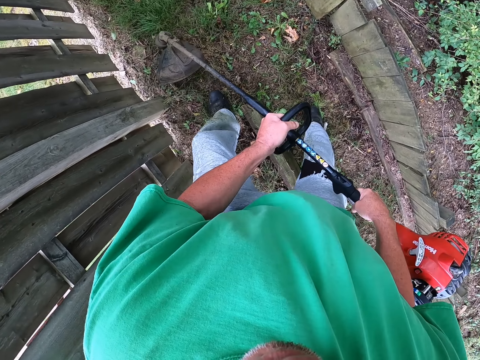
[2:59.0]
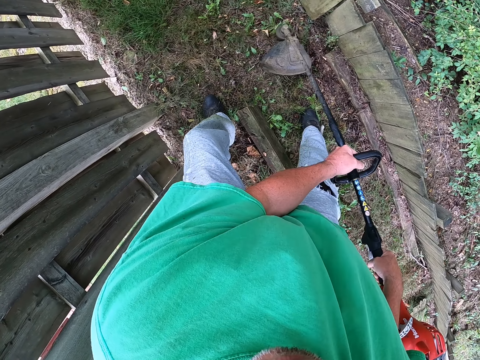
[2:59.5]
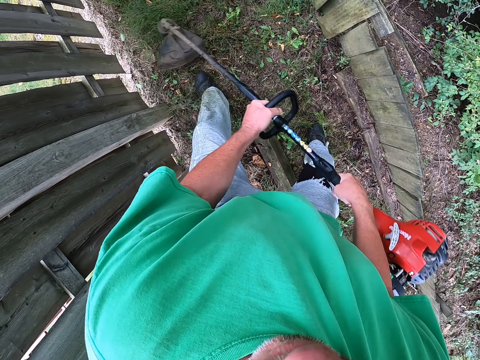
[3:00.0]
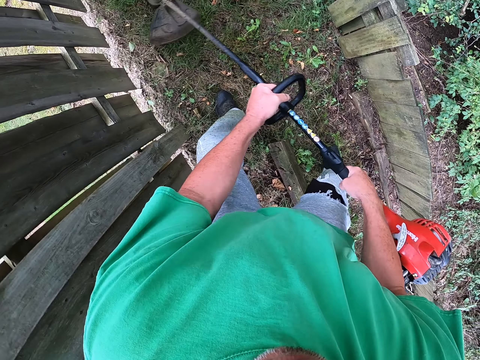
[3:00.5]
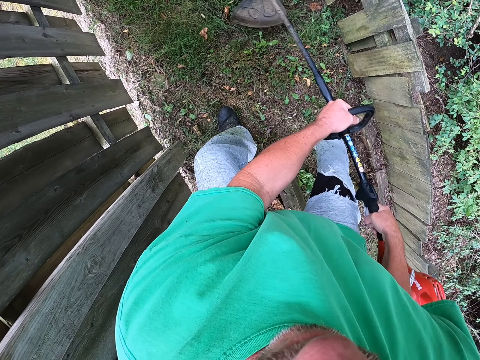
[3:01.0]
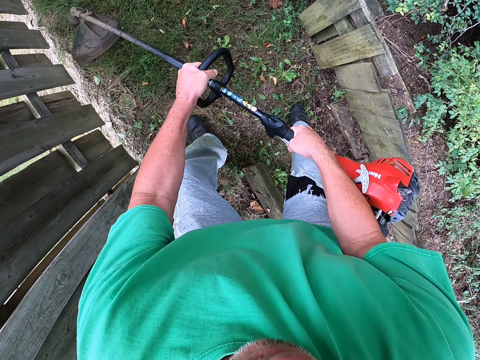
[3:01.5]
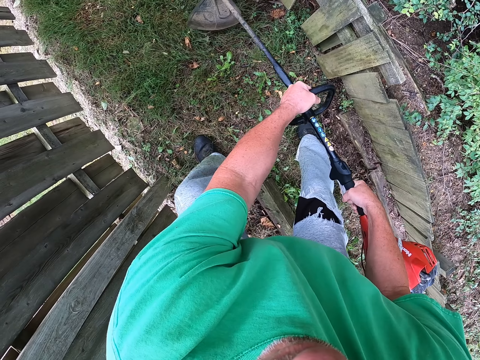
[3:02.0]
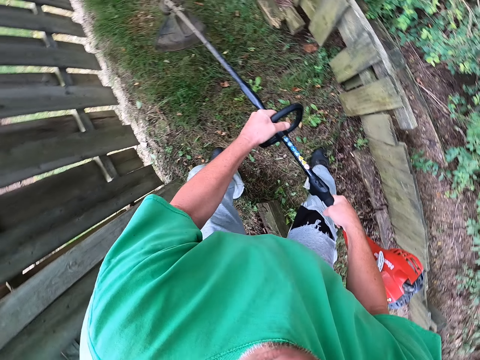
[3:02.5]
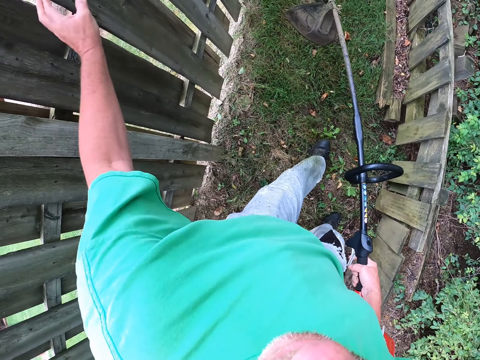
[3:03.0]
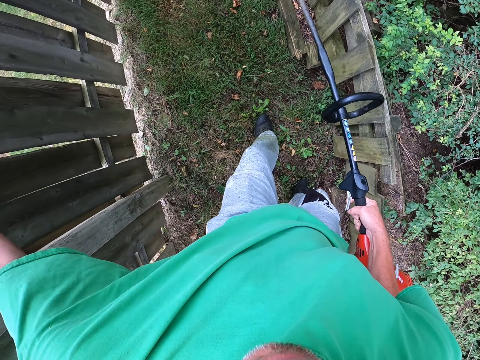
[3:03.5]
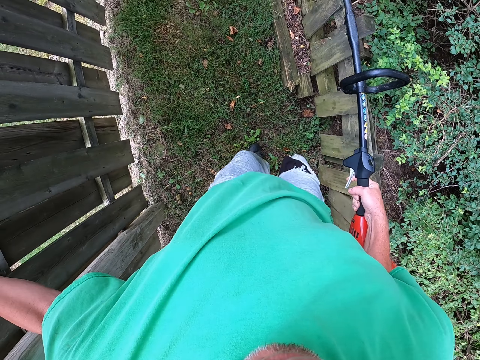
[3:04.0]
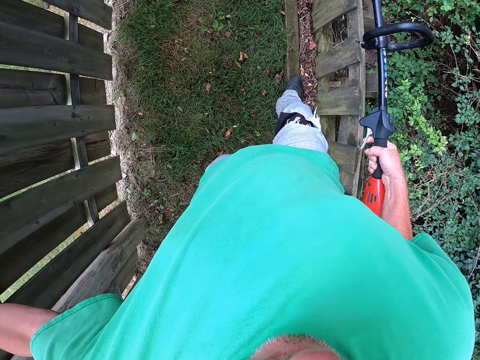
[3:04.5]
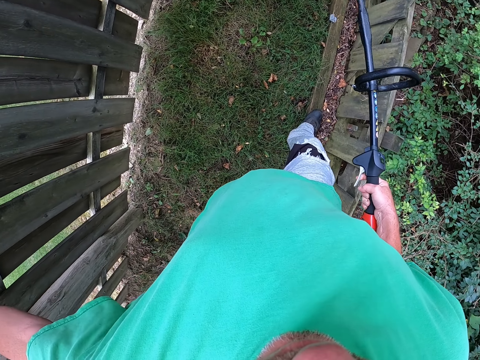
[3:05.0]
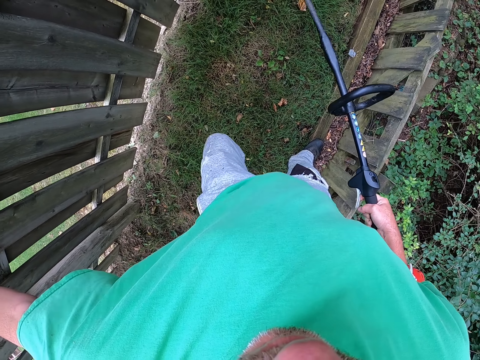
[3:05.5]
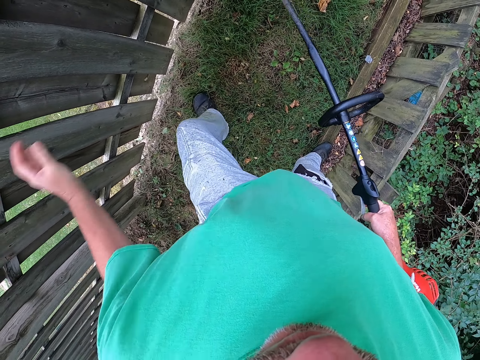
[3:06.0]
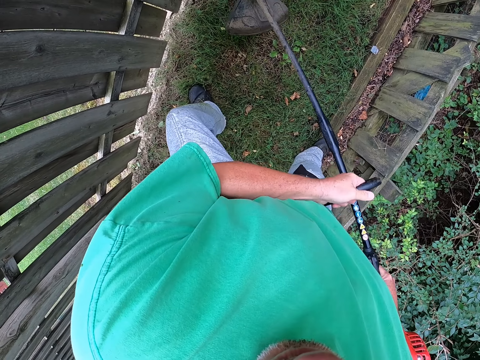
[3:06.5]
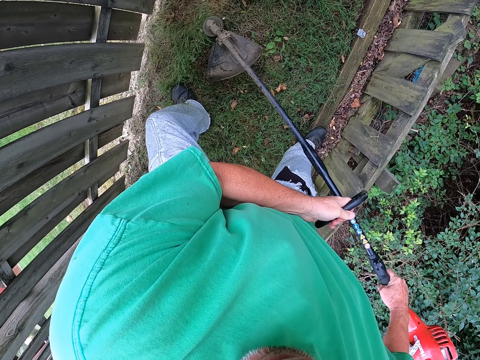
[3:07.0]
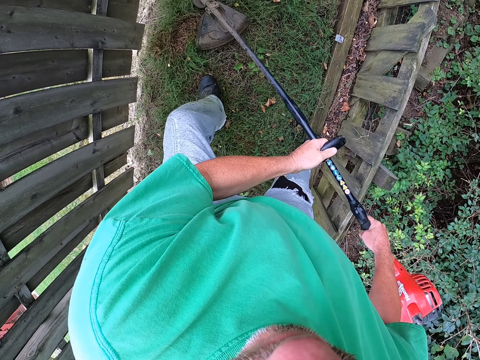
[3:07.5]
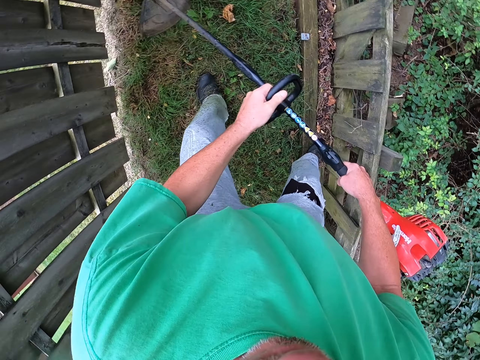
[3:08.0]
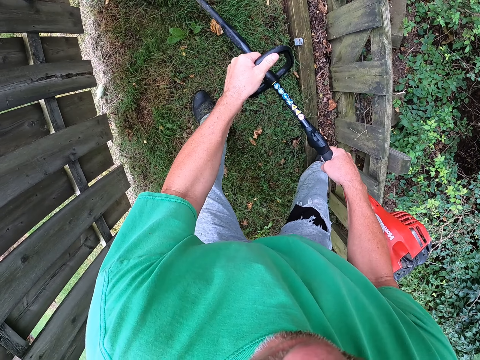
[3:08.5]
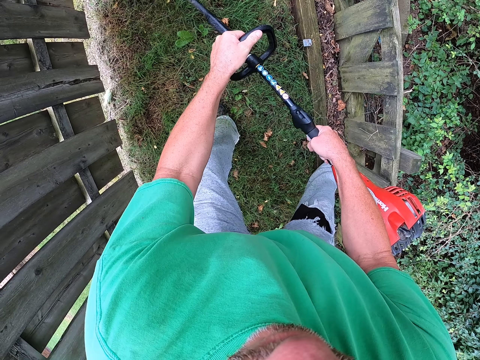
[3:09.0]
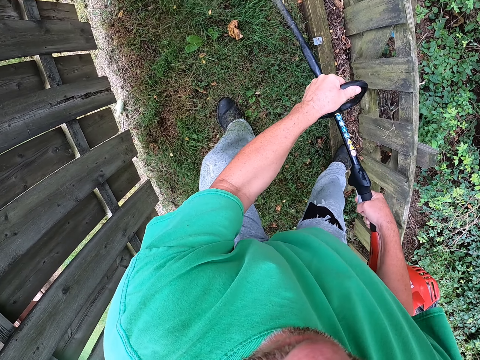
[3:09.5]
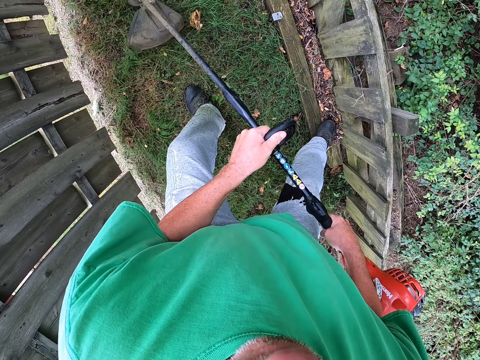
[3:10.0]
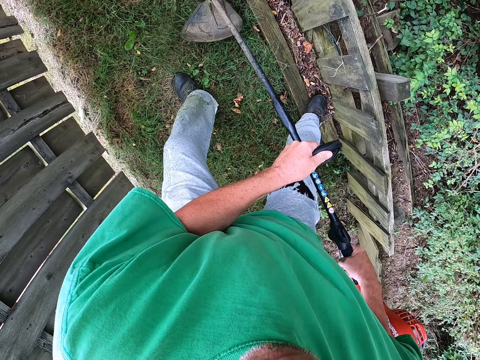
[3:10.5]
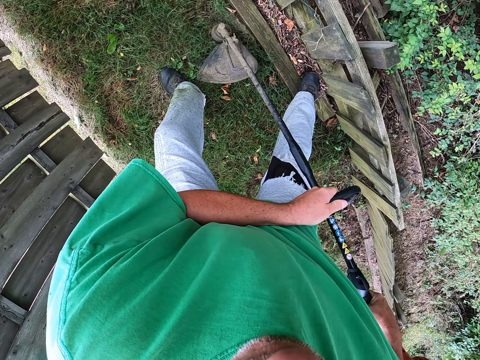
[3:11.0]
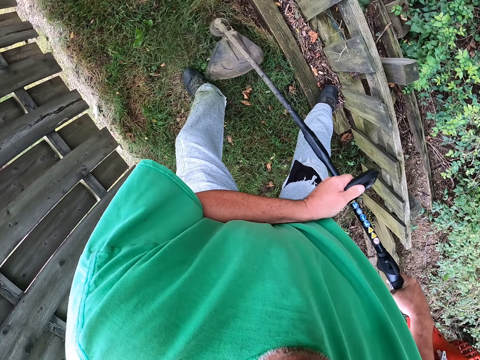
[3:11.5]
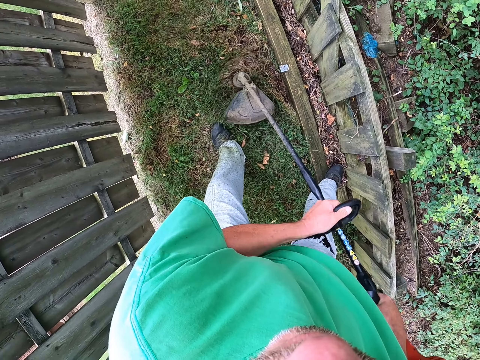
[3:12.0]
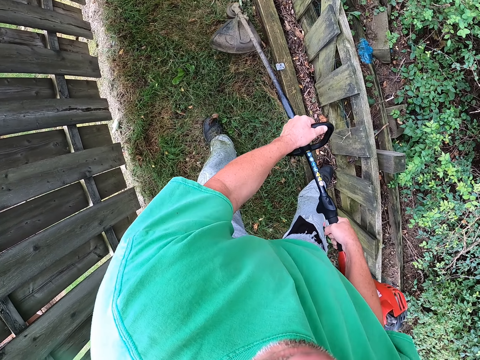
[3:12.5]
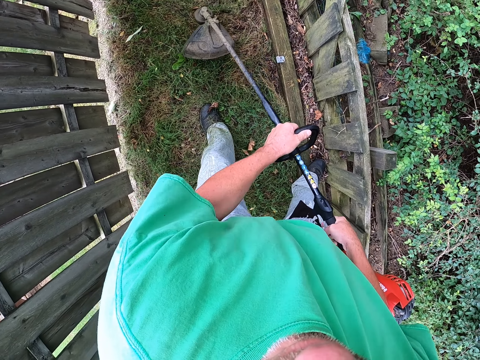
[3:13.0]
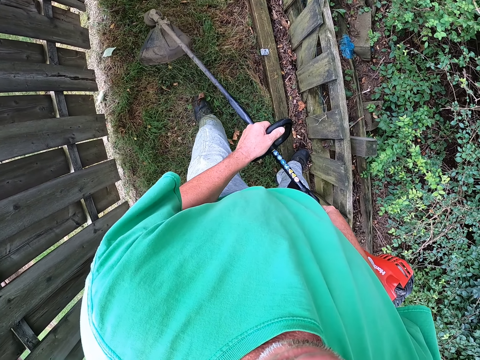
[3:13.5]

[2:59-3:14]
The camera wearer cuts the grass with the grass trimmer. They raise a hand towards the fence. They hold the grass trimmer with both hands. They cut the grass with the grass trimmer.

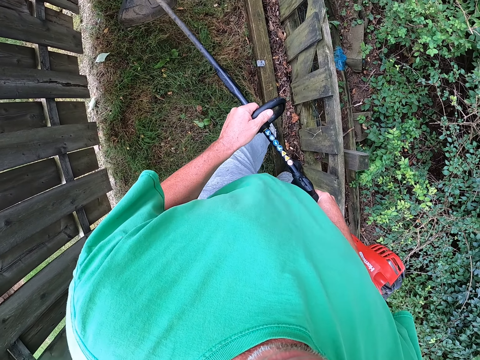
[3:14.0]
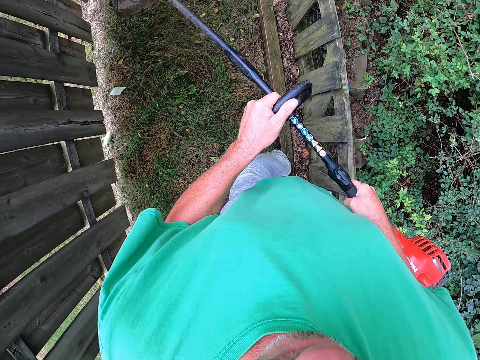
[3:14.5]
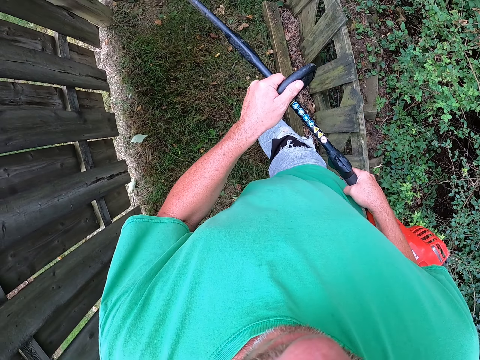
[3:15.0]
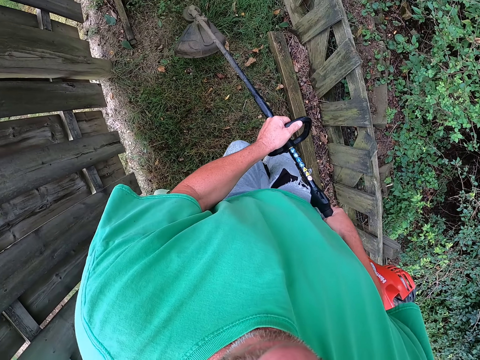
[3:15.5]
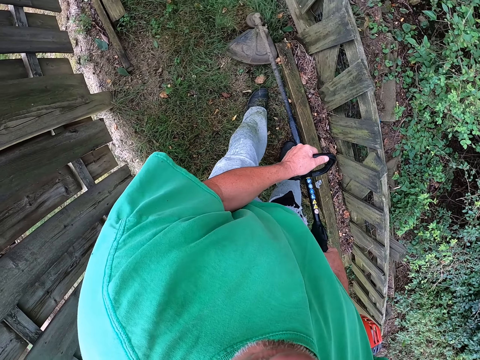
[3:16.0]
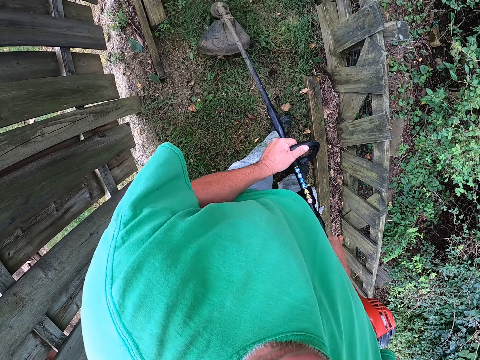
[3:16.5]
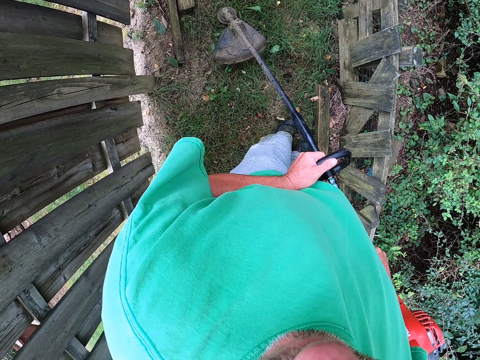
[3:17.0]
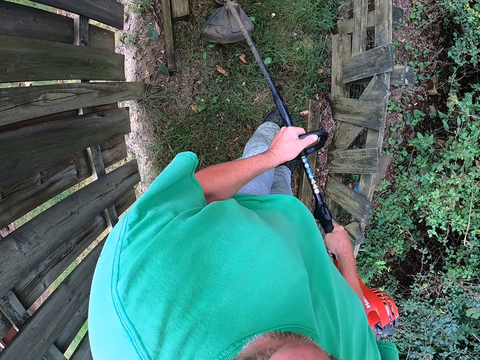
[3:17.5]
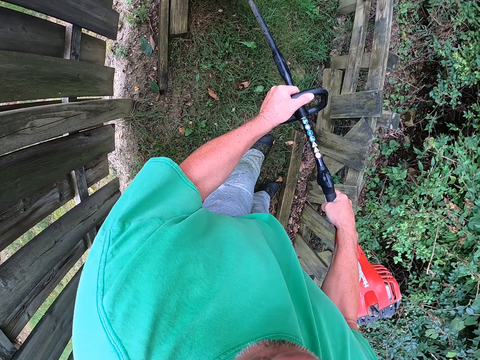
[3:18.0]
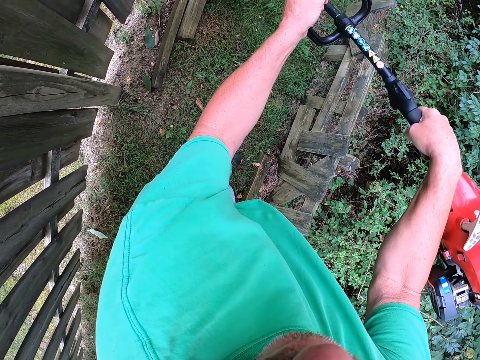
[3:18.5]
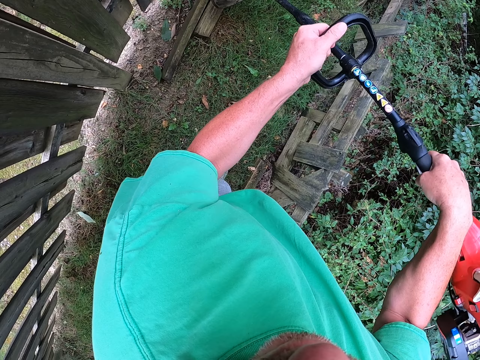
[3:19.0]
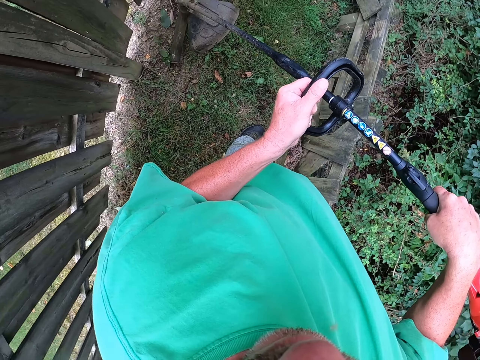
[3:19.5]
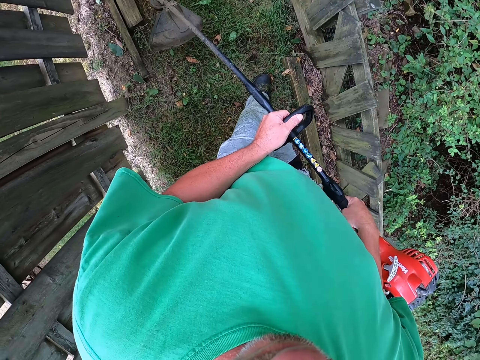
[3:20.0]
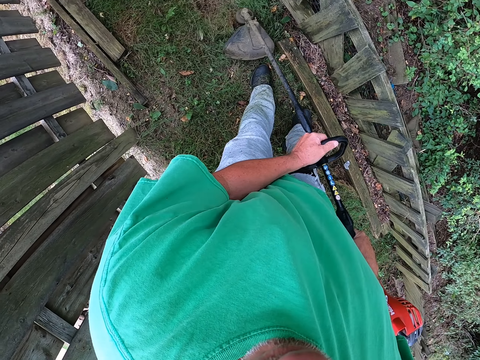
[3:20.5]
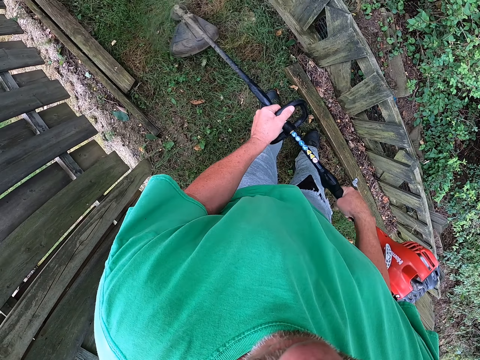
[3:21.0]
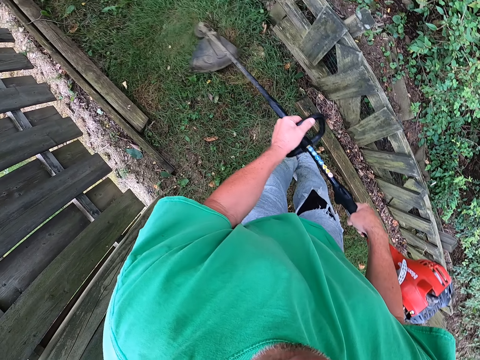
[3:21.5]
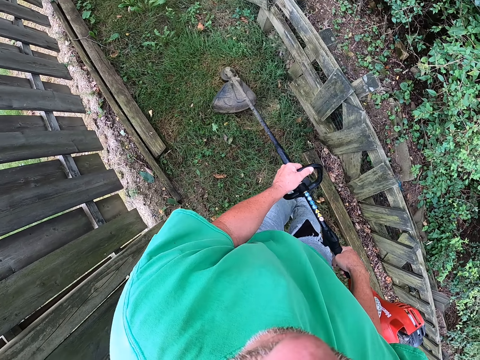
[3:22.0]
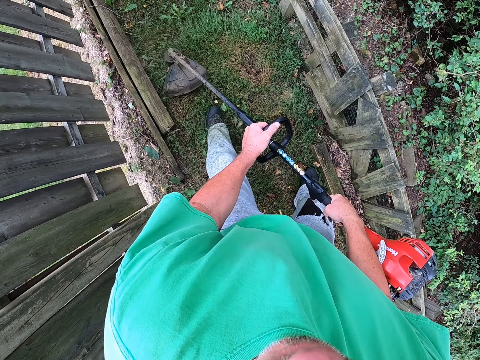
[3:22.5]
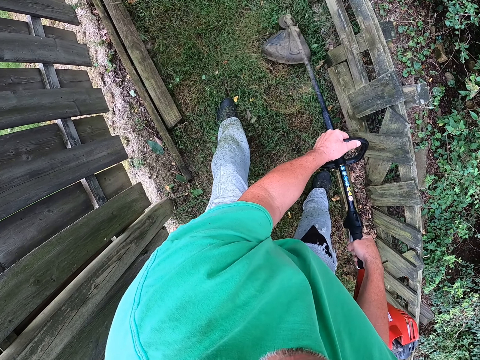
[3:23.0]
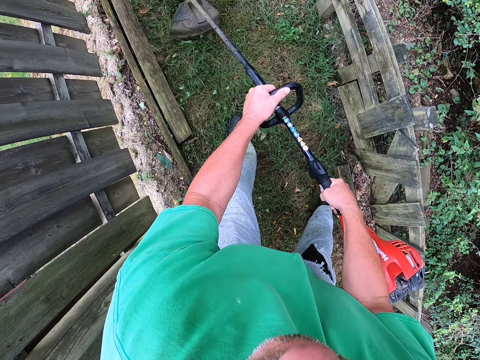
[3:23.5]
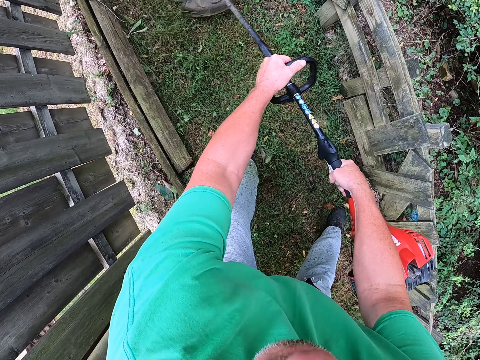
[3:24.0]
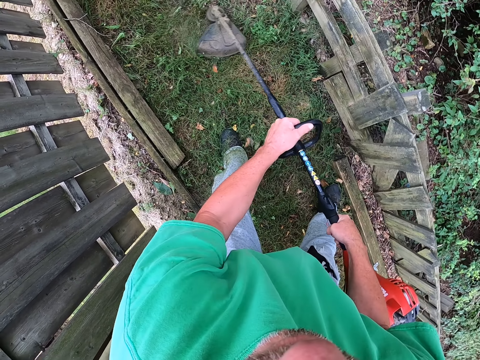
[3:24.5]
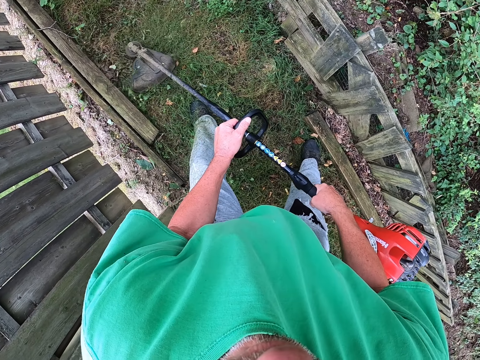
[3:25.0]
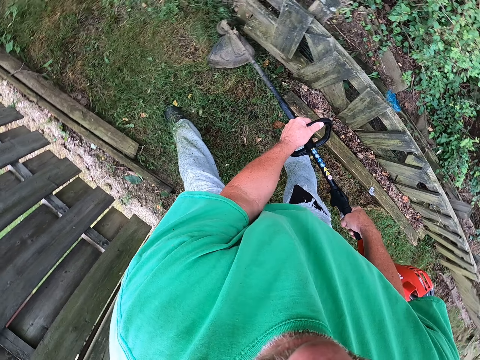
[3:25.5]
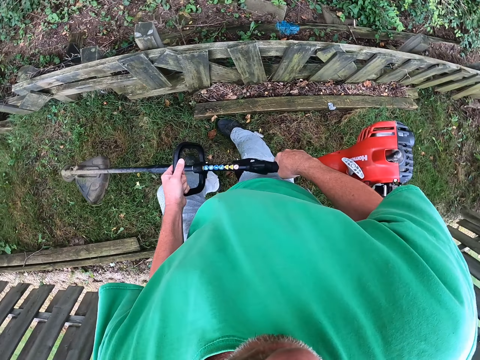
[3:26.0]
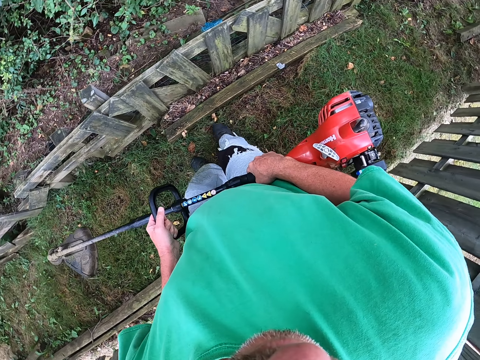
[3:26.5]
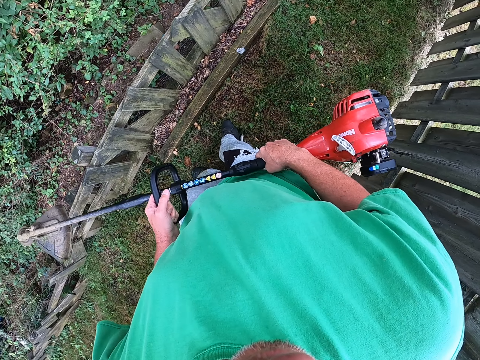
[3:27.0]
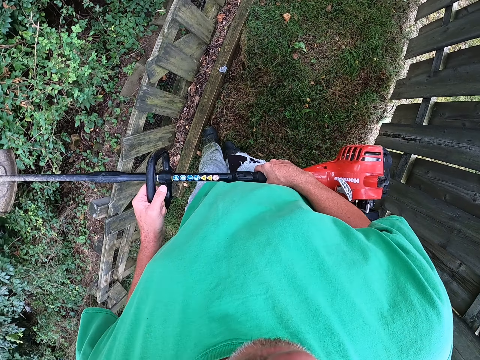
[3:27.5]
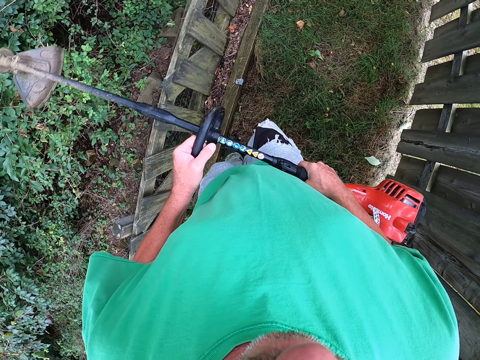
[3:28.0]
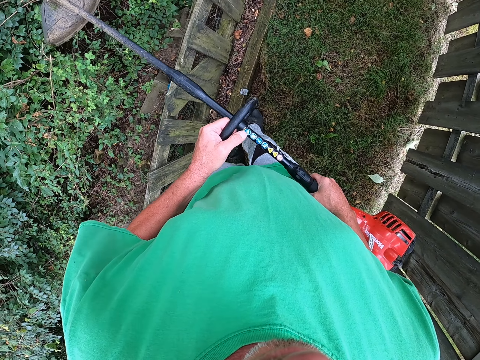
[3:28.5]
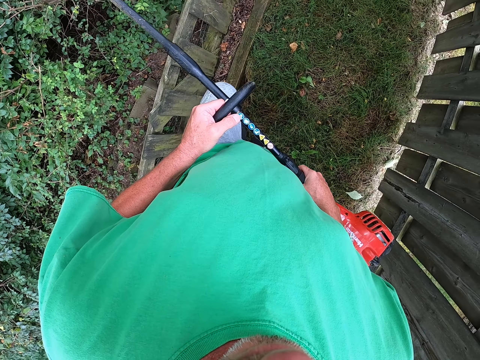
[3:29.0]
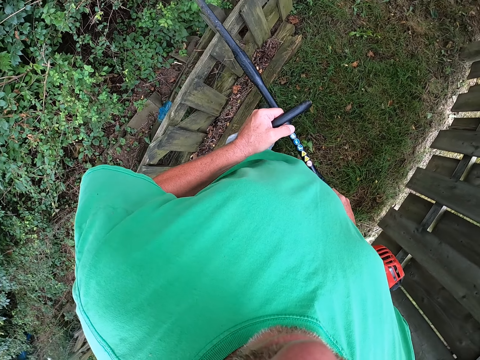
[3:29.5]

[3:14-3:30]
The camera wearer turns around the fence.
